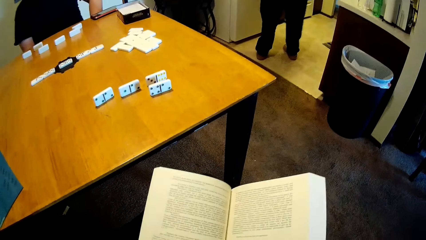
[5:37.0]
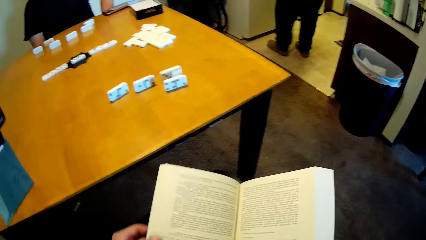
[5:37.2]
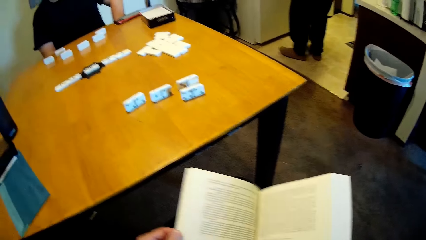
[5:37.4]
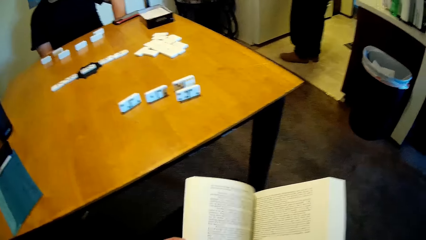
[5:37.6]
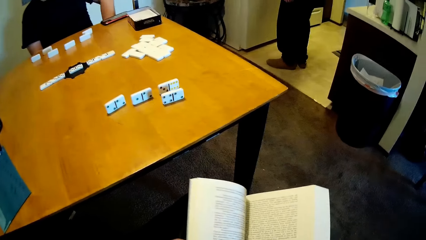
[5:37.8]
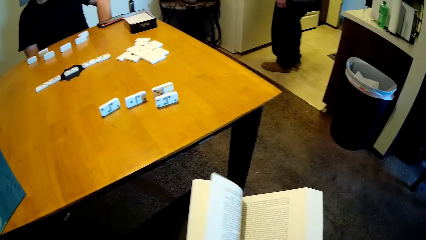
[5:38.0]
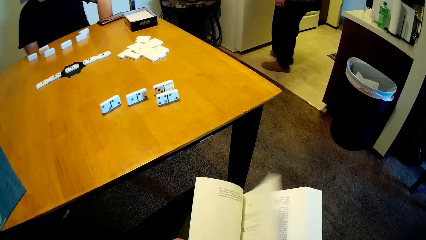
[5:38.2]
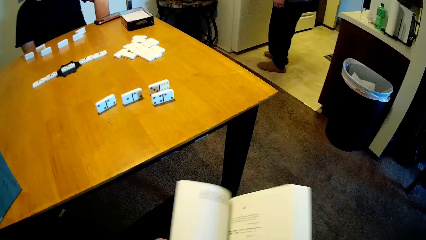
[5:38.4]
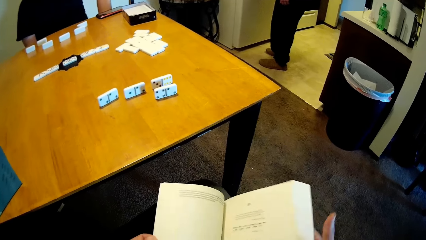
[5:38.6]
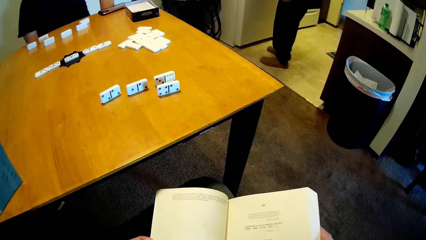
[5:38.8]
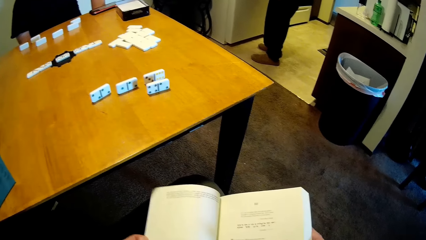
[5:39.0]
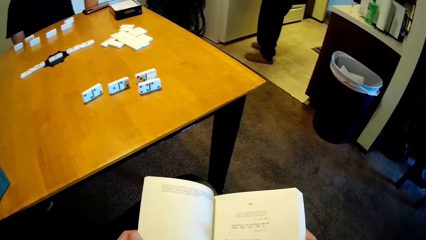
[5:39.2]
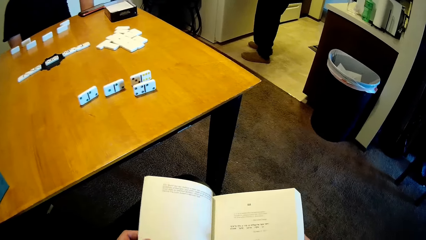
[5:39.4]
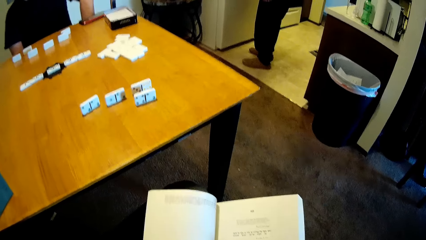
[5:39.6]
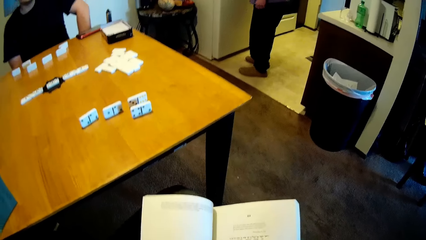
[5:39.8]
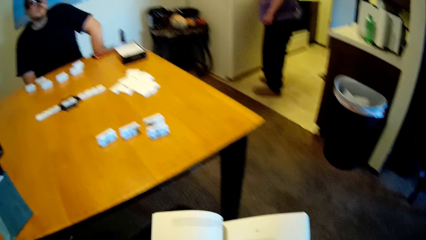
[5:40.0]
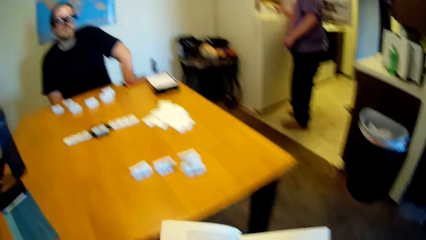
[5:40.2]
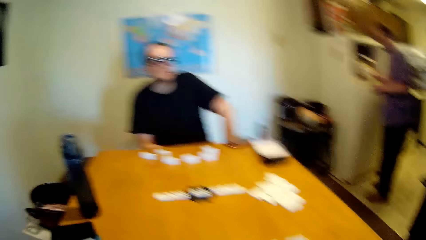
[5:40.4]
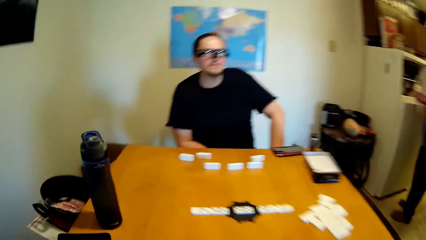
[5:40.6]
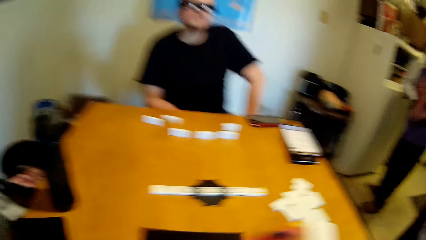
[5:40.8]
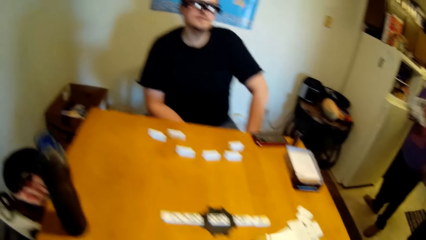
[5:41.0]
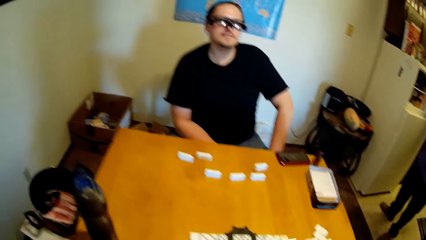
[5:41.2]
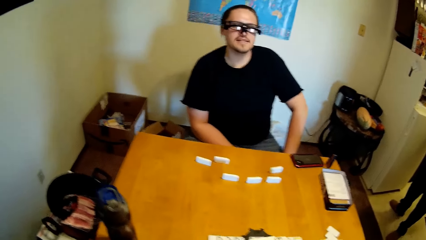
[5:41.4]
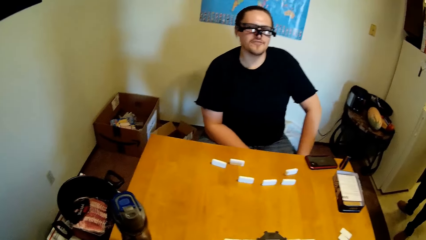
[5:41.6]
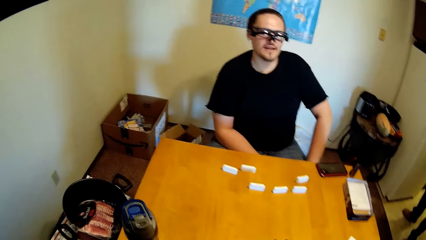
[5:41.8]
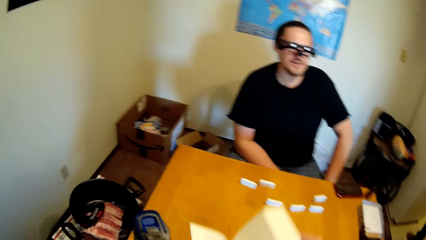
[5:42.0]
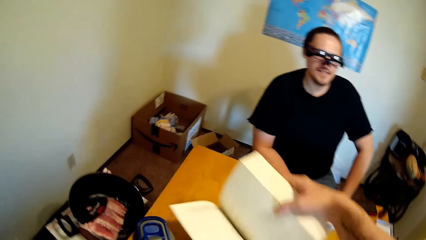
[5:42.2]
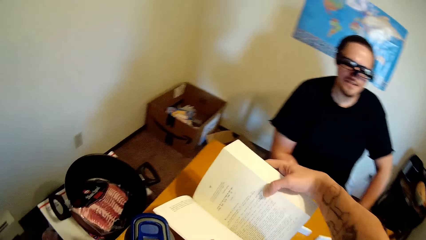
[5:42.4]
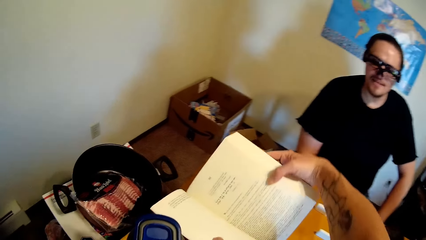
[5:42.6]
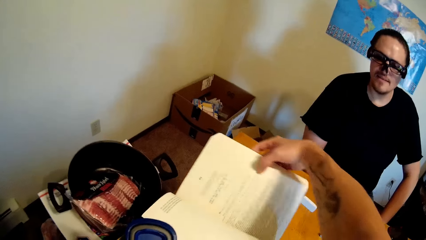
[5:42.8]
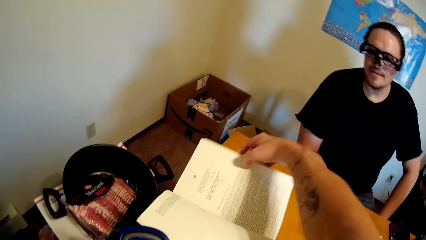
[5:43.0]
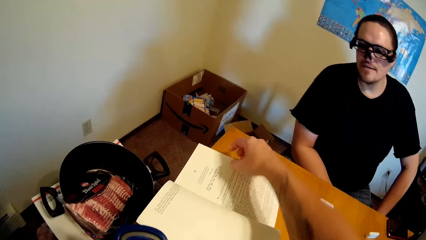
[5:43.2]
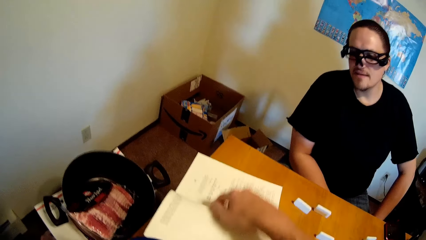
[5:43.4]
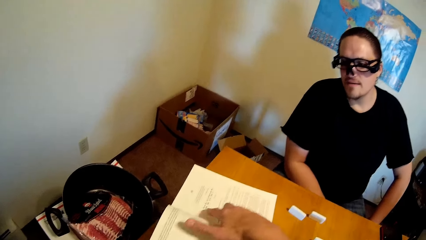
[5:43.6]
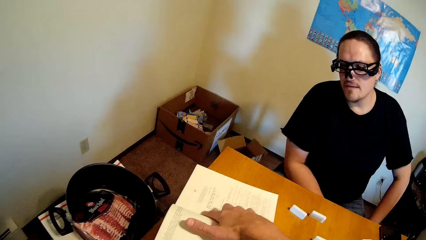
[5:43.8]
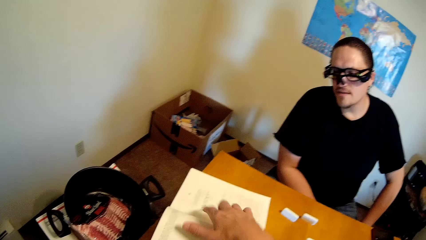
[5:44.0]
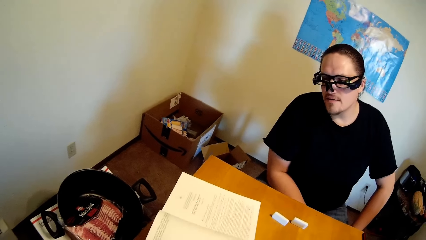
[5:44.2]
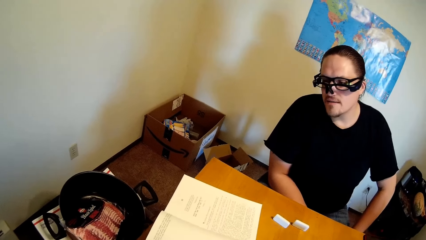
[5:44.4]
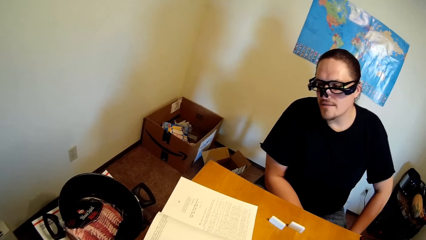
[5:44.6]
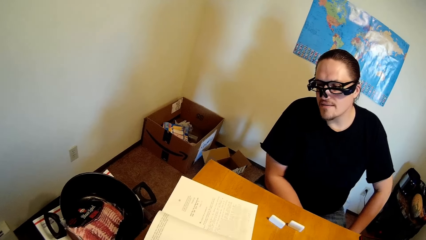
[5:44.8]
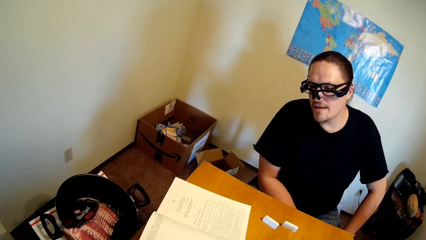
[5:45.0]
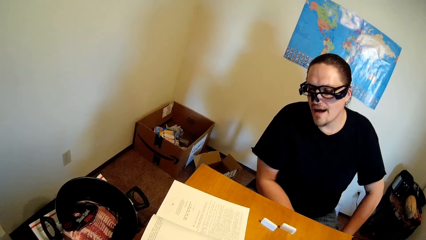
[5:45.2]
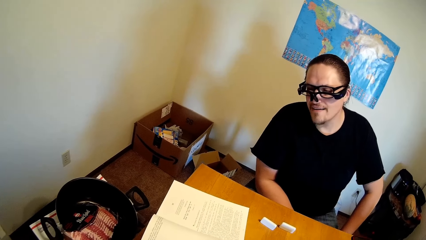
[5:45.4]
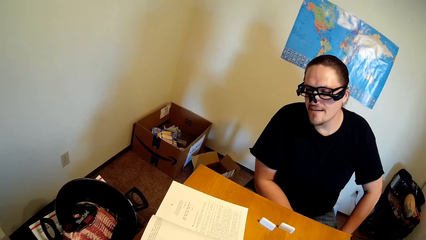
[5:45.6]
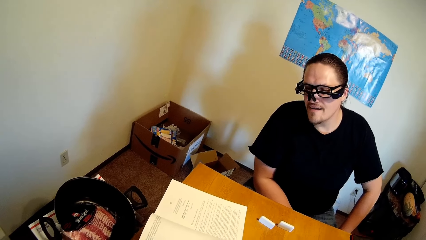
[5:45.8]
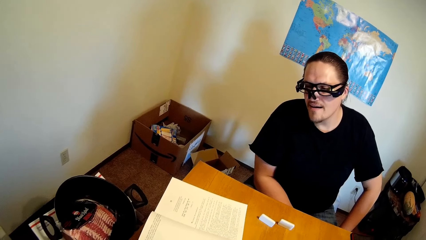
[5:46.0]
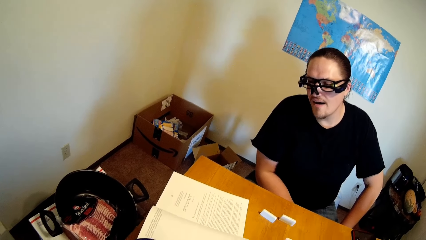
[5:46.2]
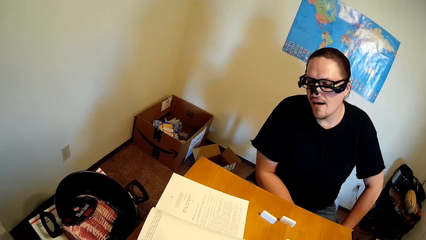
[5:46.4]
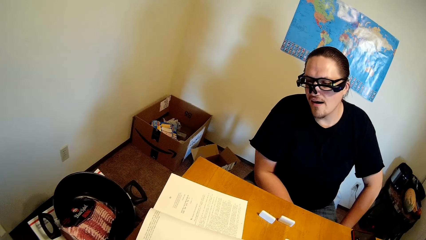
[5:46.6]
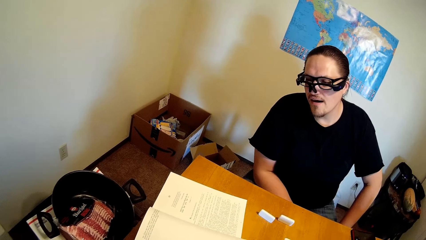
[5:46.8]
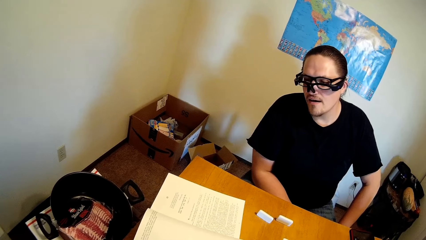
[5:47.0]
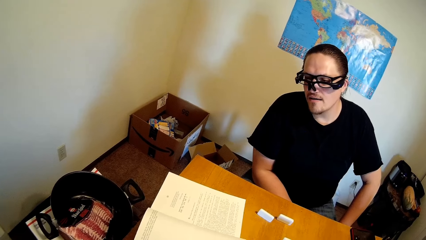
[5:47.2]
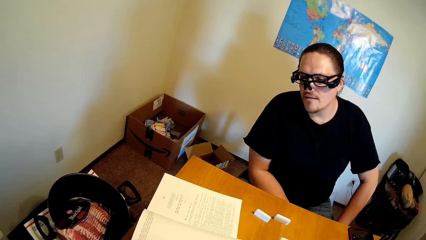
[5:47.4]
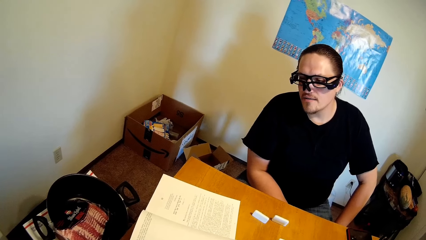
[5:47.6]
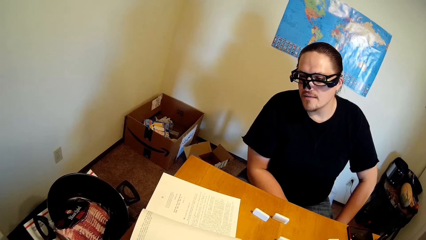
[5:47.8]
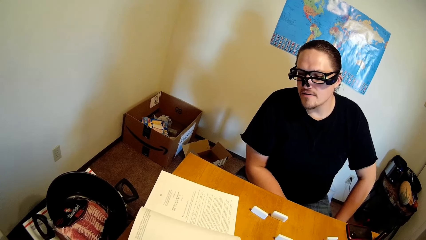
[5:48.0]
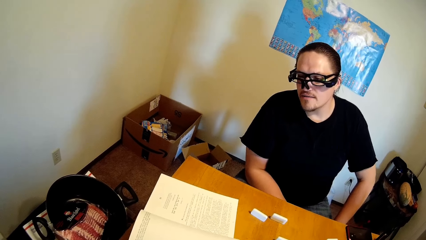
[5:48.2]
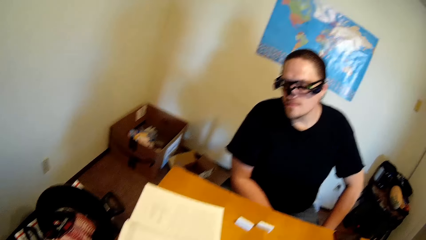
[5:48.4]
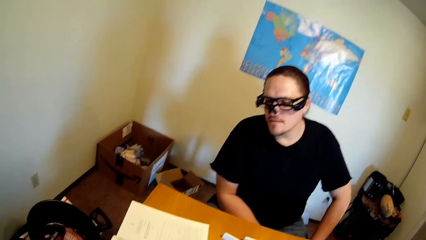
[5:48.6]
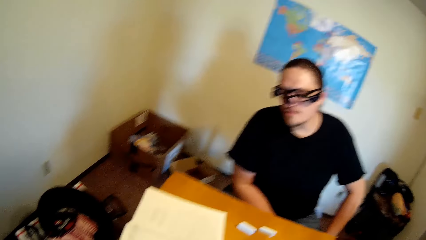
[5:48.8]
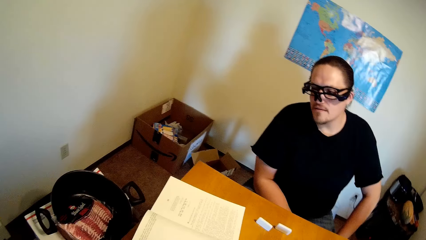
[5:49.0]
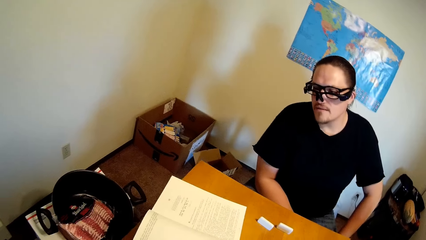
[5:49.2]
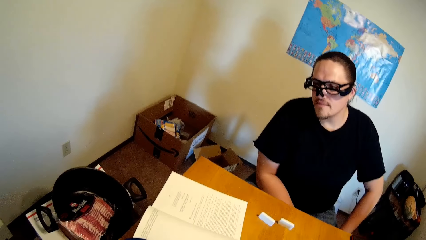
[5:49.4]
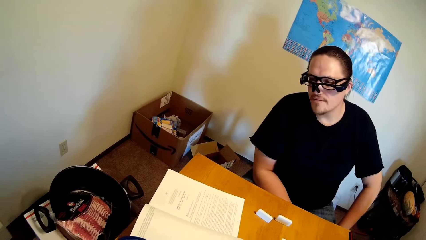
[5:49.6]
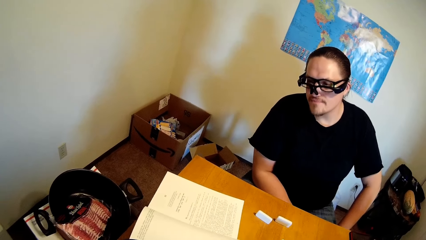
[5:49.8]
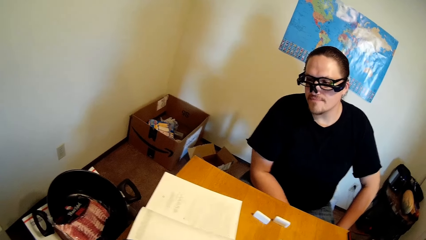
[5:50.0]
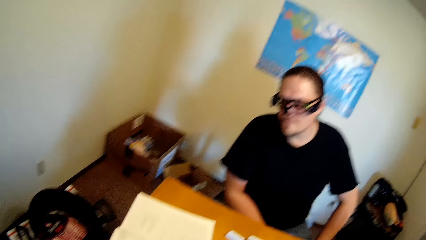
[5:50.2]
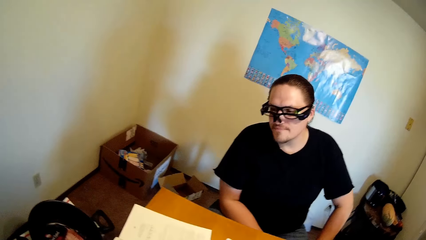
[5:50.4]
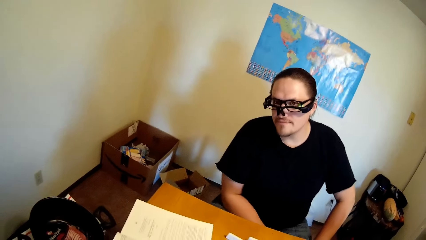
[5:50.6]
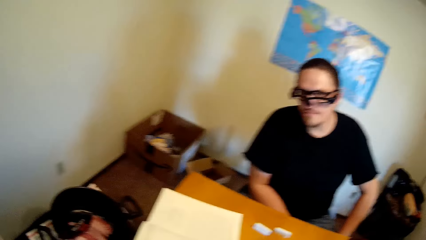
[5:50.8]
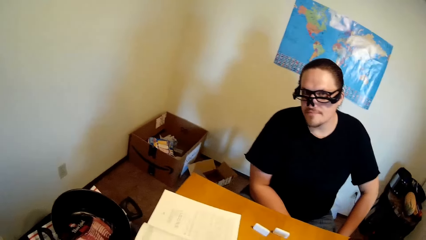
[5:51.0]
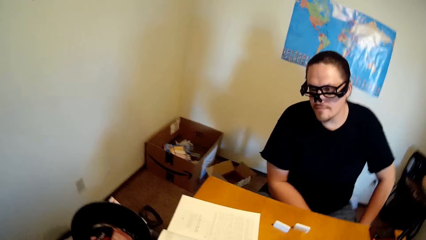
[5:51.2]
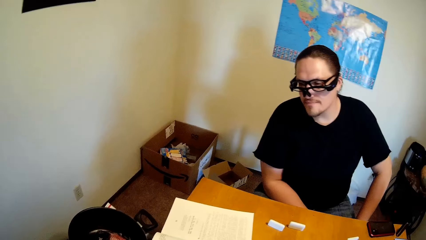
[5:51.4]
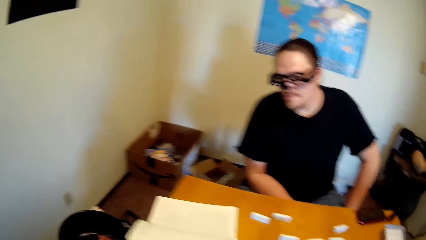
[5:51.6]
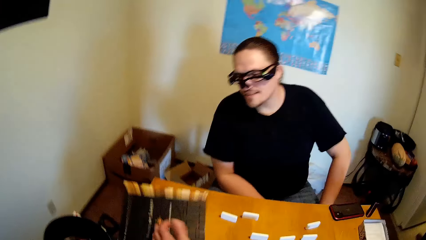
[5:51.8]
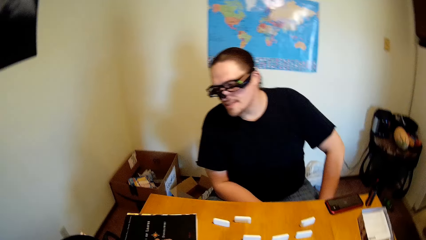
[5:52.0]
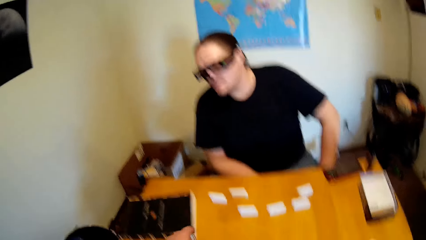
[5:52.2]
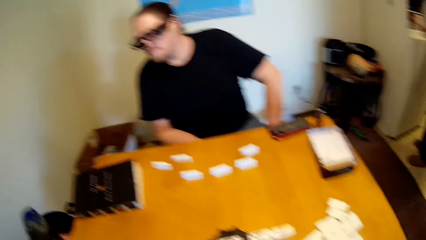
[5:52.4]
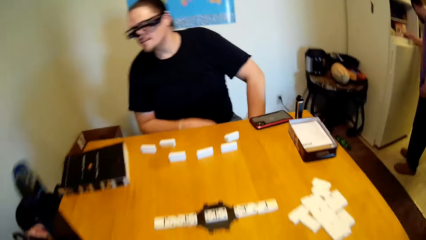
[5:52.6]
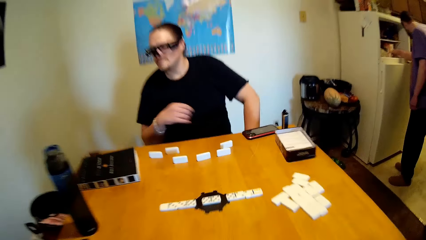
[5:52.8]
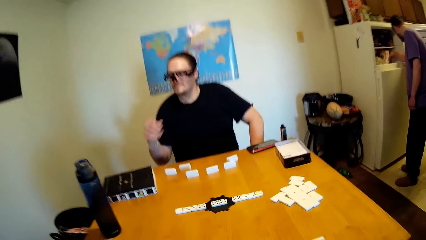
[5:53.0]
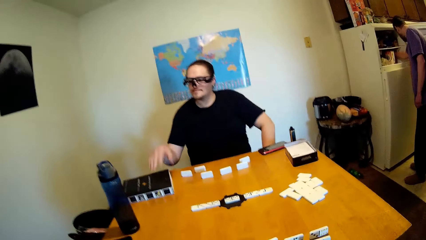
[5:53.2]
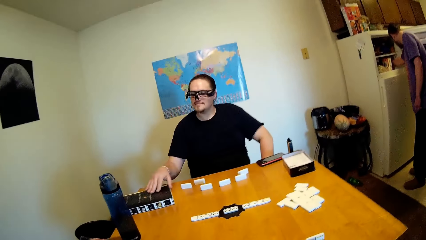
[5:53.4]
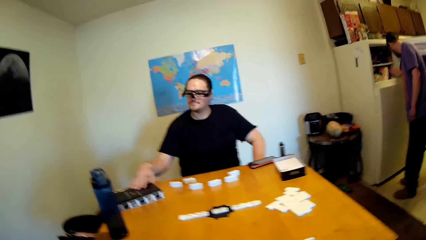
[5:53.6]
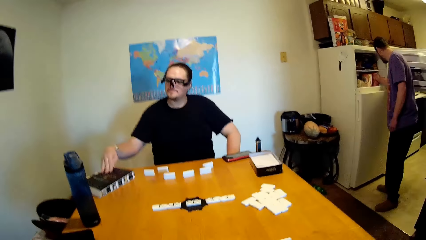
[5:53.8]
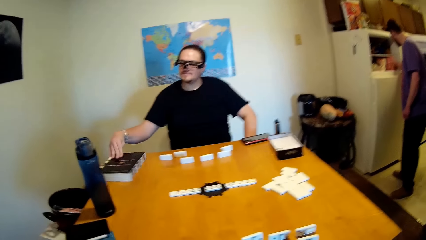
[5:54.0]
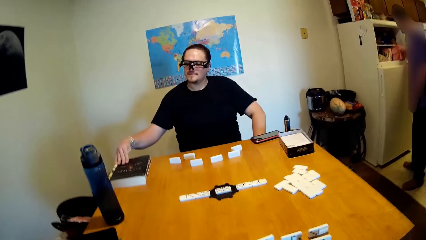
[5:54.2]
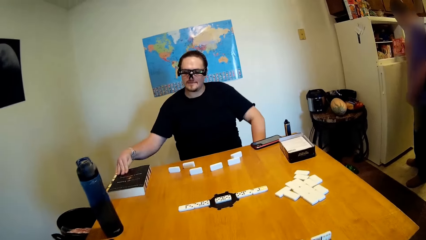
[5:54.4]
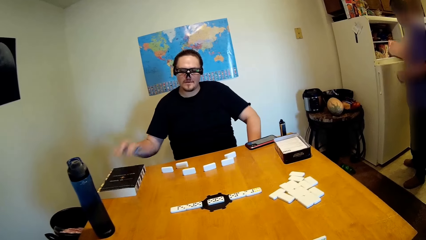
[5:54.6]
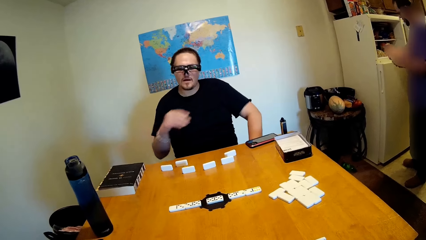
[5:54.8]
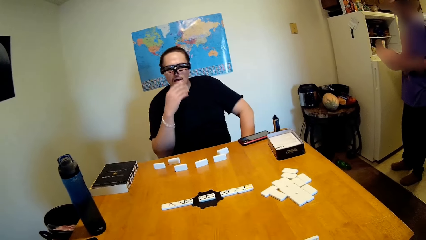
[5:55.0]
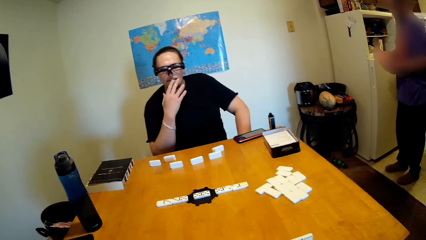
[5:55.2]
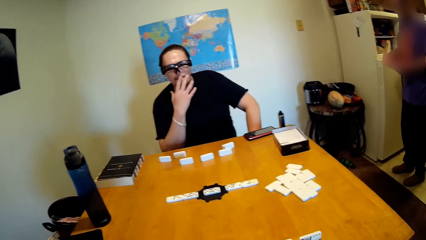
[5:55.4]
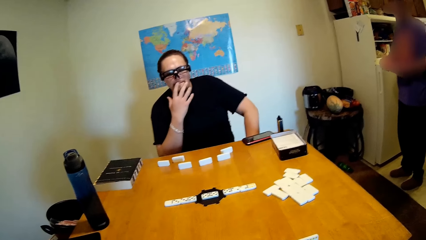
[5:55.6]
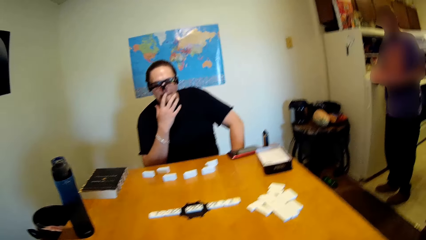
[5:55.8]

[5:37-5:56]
A person flips pages from the book. The camera wearer touches the book. The person puts the book on the table. The camera wearer puts the book on the table. The person points at a page on the book.
